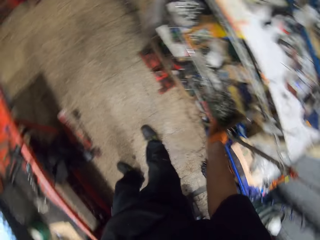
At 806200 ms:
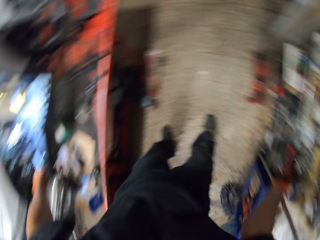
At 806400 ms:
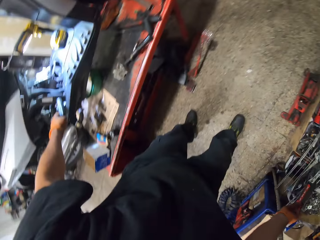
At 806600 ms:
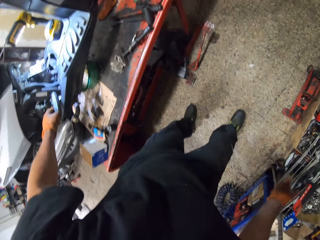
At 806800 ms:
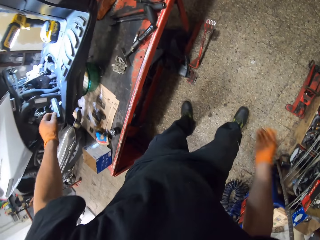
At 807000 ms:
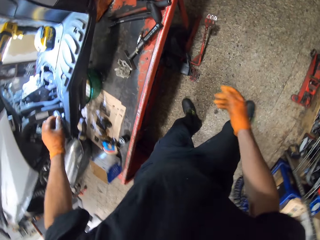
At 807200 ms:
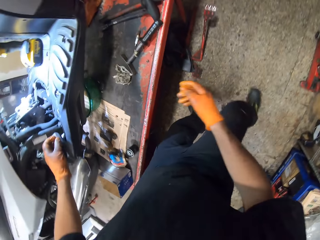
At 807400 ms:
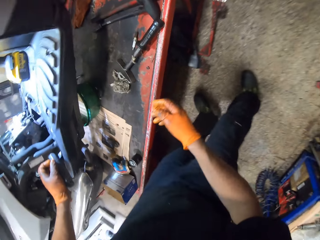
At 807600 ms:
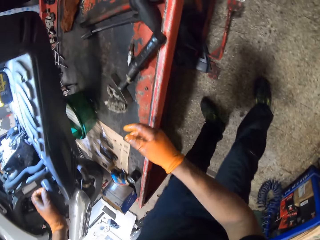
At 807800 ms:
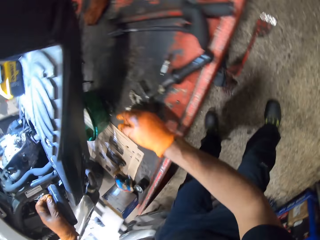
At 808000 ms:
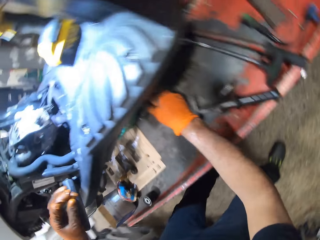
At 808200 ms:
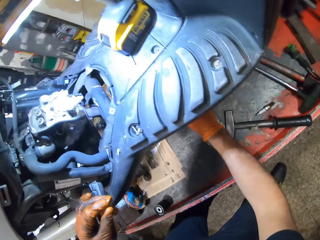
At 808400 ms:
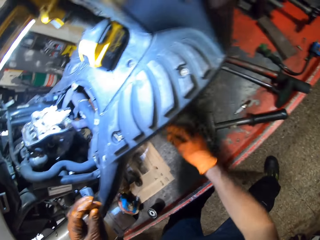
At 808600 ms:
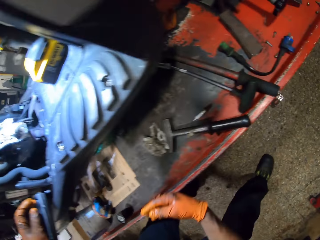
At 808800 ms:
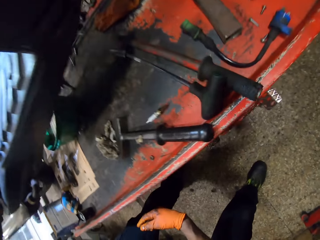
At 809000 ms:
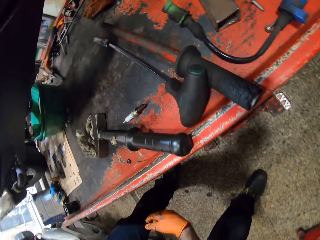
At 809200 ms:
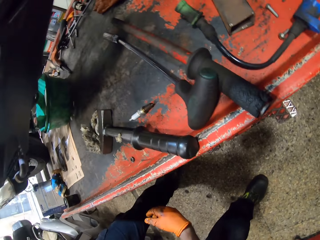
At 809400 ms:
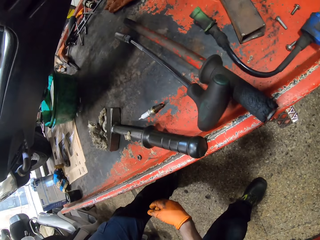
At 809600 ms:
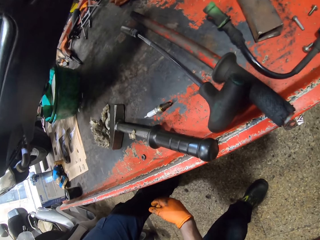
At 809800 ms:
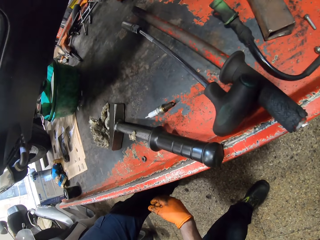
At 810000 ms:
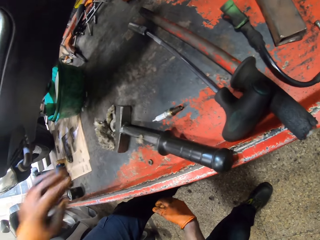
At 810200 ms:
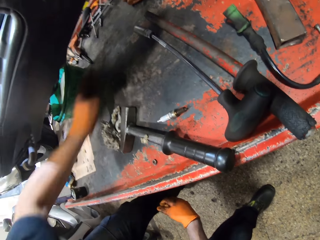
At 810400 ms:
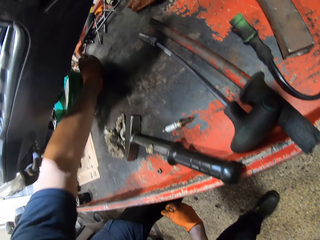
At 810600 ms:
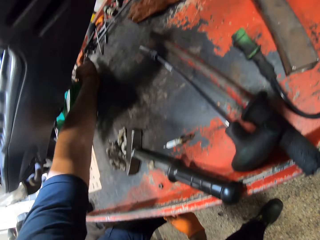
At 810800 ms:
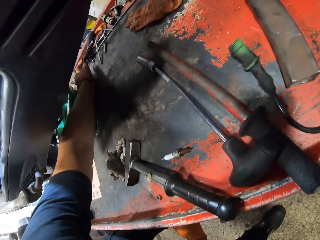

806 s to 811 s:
The camera wearer drops the tissue carton on the tool shelf with his gloved right hand. He stares at the table.

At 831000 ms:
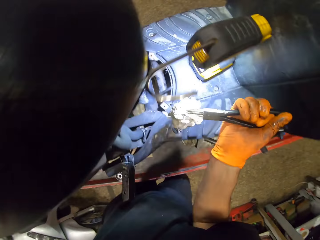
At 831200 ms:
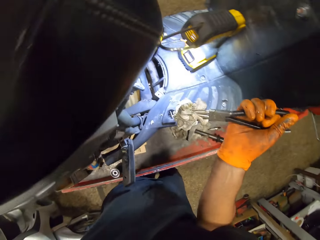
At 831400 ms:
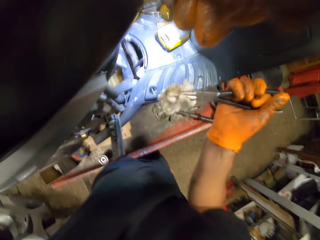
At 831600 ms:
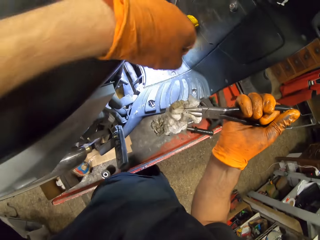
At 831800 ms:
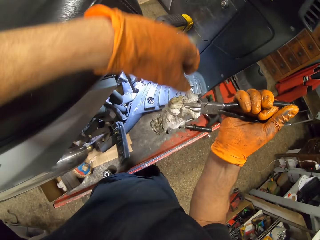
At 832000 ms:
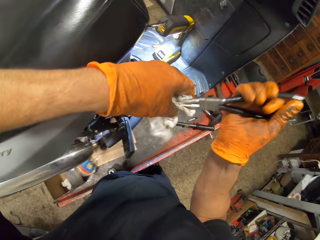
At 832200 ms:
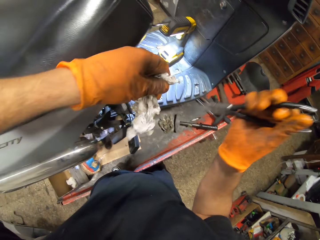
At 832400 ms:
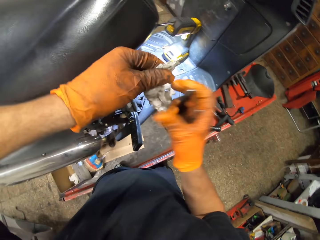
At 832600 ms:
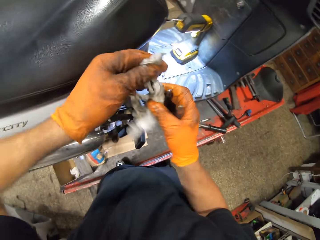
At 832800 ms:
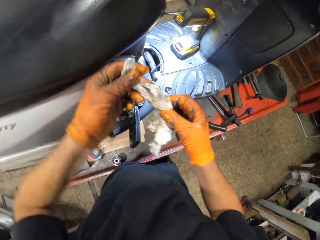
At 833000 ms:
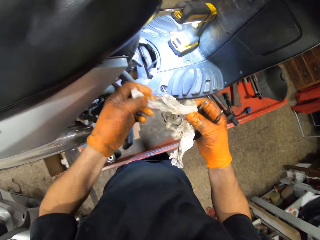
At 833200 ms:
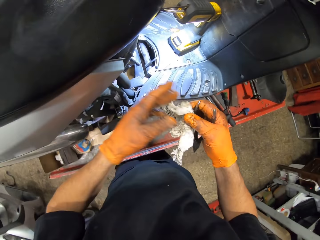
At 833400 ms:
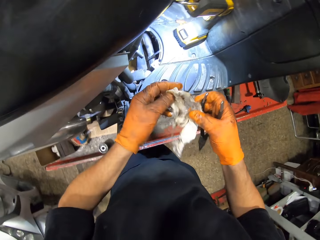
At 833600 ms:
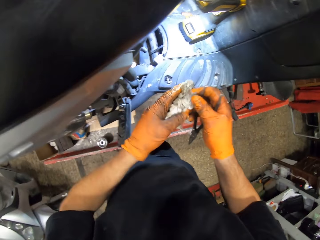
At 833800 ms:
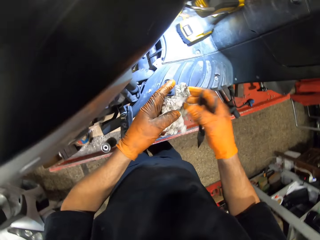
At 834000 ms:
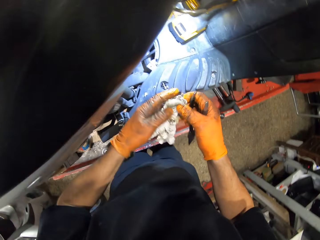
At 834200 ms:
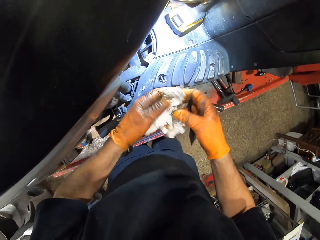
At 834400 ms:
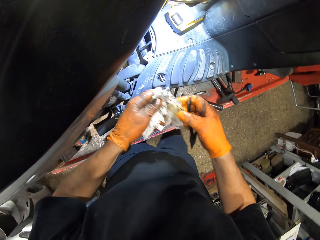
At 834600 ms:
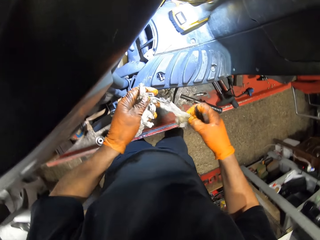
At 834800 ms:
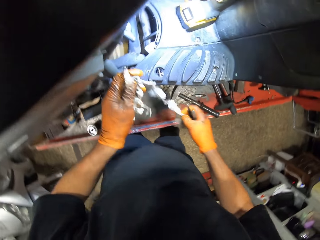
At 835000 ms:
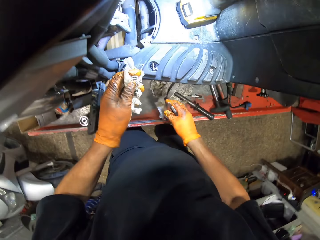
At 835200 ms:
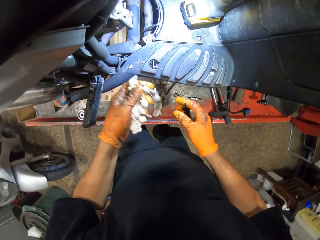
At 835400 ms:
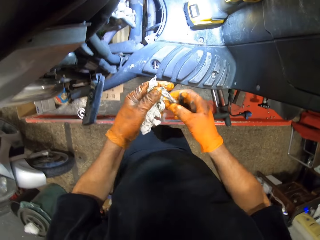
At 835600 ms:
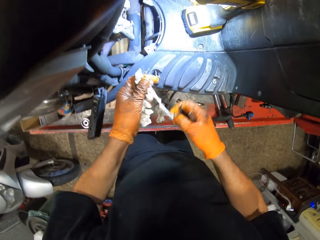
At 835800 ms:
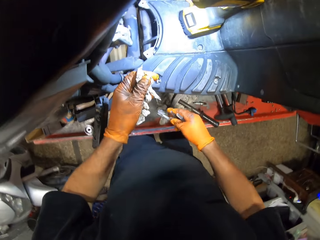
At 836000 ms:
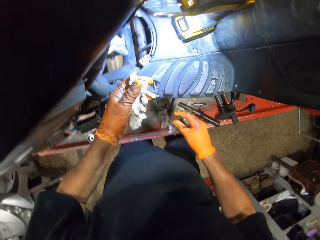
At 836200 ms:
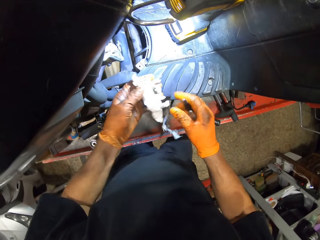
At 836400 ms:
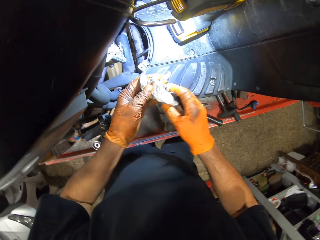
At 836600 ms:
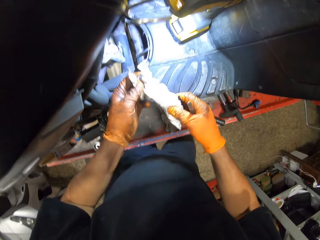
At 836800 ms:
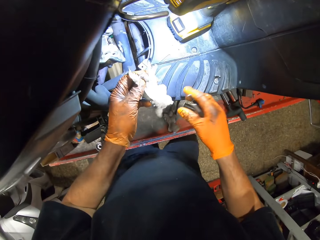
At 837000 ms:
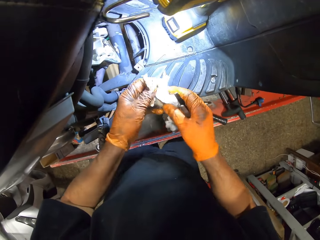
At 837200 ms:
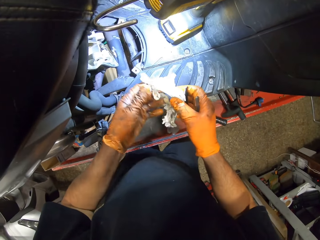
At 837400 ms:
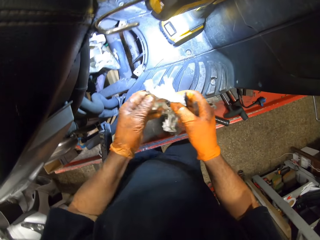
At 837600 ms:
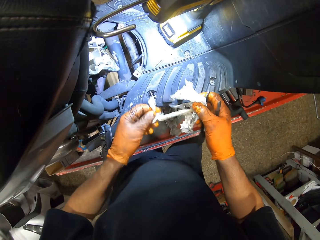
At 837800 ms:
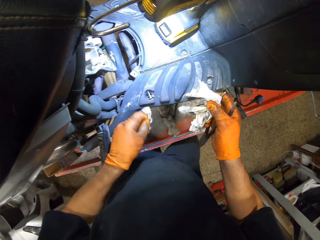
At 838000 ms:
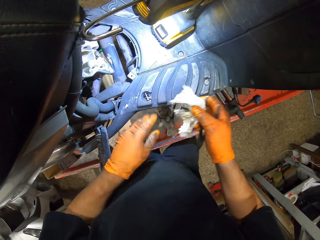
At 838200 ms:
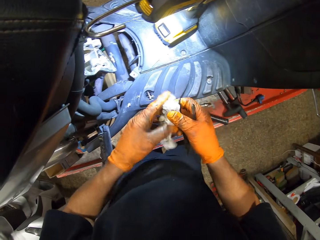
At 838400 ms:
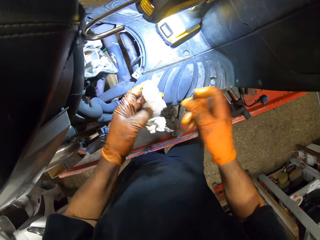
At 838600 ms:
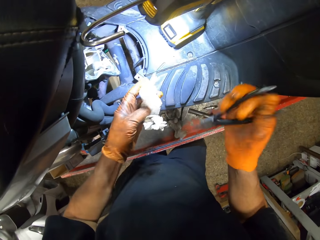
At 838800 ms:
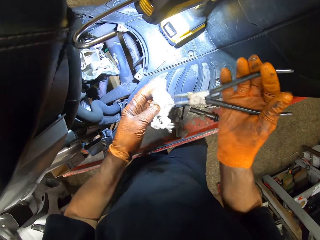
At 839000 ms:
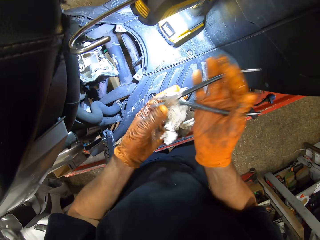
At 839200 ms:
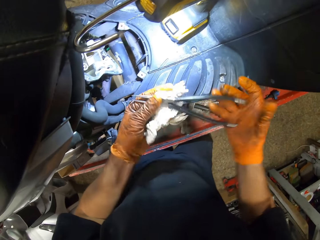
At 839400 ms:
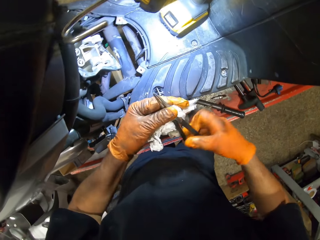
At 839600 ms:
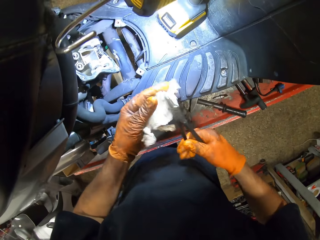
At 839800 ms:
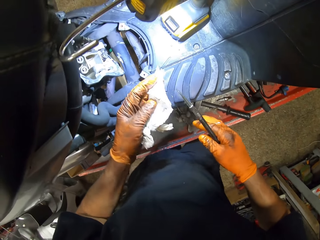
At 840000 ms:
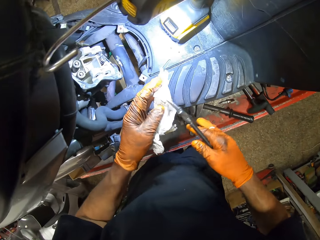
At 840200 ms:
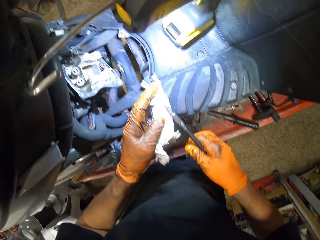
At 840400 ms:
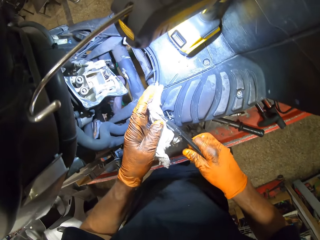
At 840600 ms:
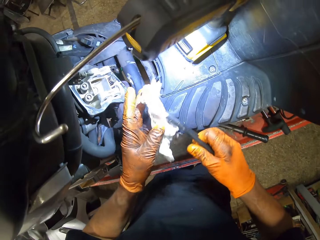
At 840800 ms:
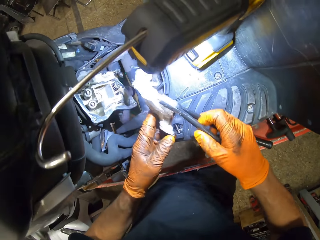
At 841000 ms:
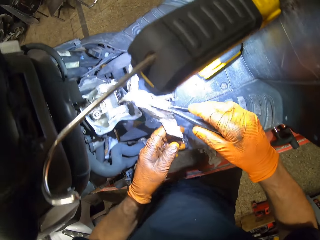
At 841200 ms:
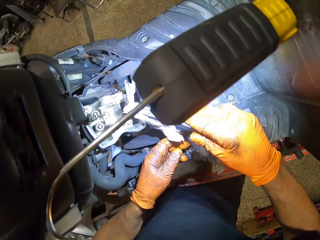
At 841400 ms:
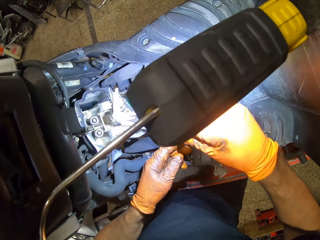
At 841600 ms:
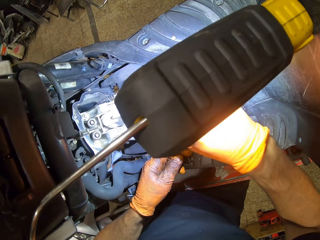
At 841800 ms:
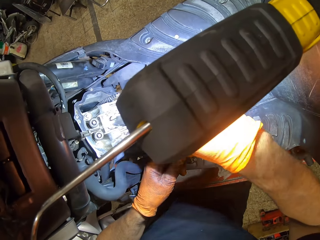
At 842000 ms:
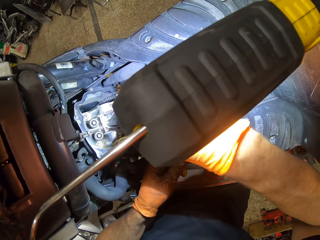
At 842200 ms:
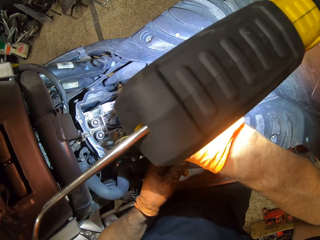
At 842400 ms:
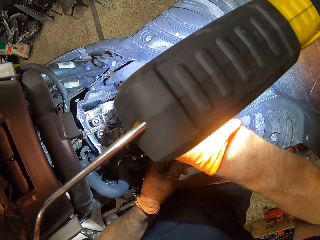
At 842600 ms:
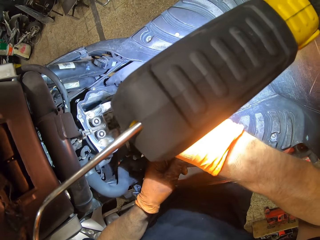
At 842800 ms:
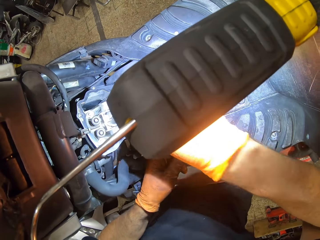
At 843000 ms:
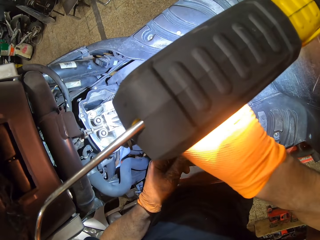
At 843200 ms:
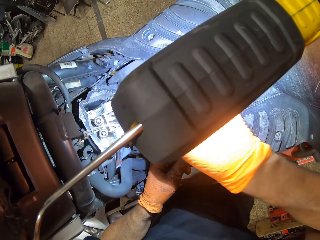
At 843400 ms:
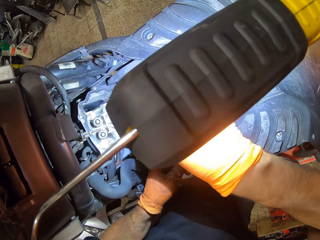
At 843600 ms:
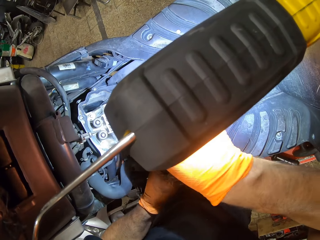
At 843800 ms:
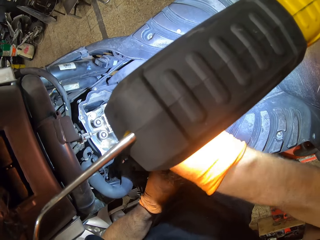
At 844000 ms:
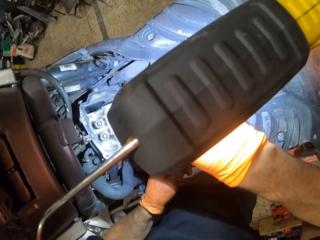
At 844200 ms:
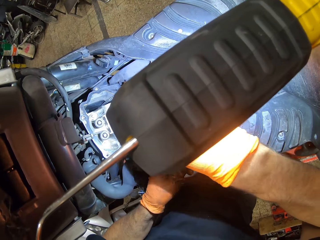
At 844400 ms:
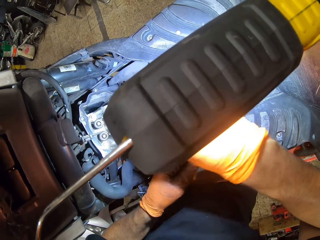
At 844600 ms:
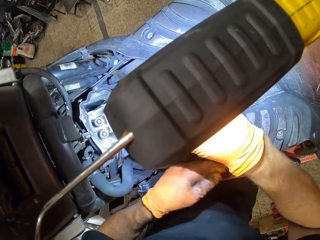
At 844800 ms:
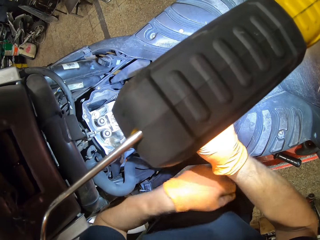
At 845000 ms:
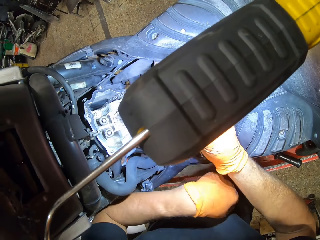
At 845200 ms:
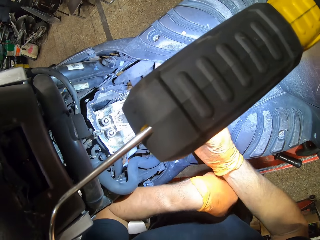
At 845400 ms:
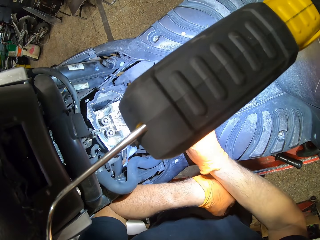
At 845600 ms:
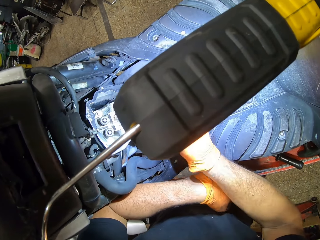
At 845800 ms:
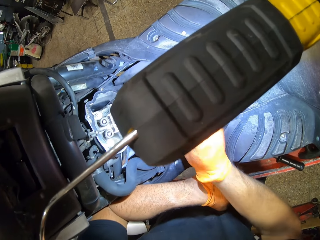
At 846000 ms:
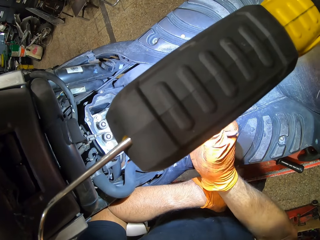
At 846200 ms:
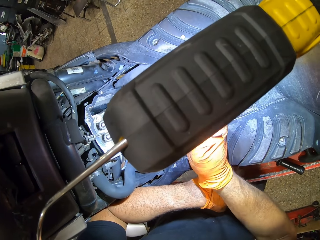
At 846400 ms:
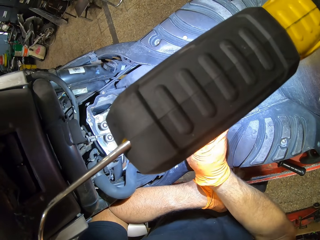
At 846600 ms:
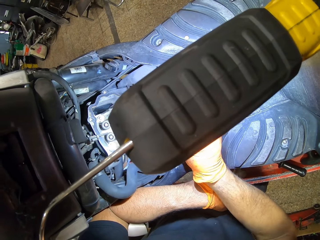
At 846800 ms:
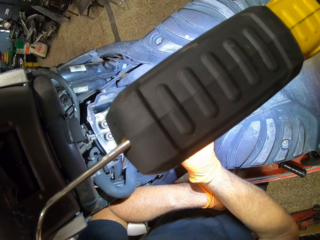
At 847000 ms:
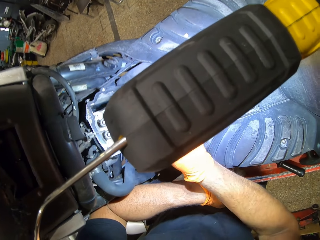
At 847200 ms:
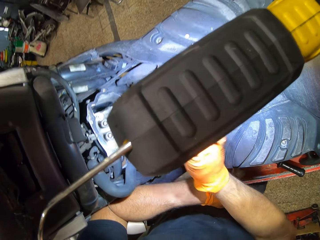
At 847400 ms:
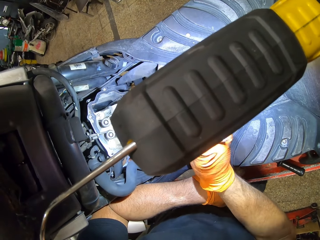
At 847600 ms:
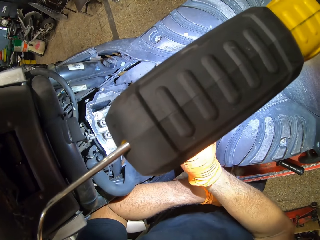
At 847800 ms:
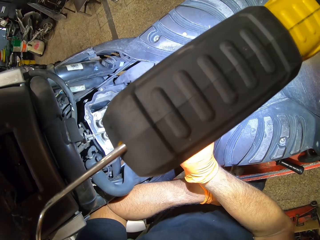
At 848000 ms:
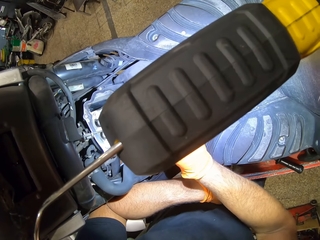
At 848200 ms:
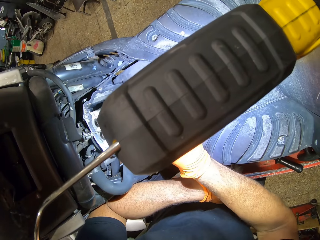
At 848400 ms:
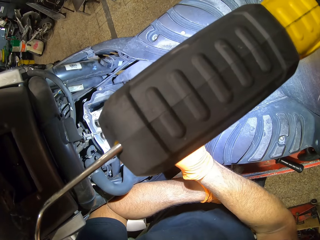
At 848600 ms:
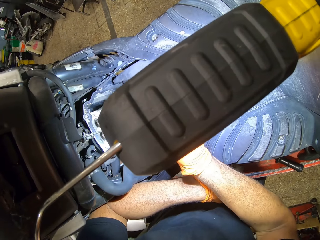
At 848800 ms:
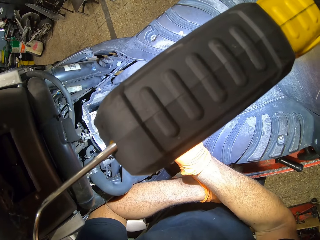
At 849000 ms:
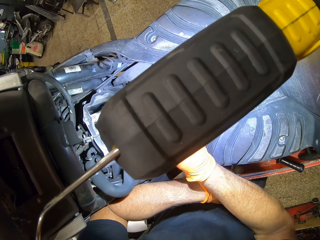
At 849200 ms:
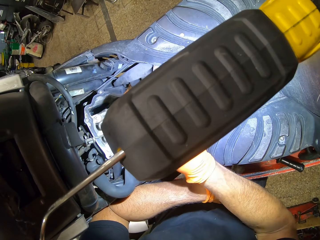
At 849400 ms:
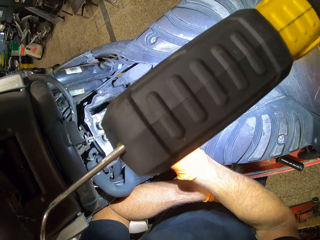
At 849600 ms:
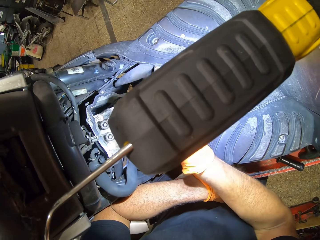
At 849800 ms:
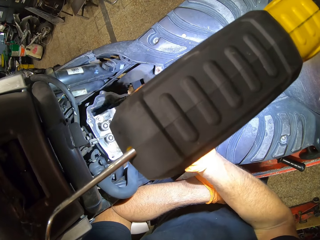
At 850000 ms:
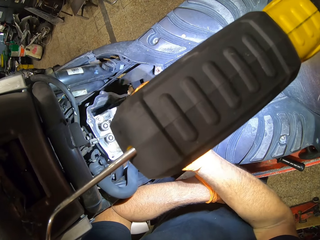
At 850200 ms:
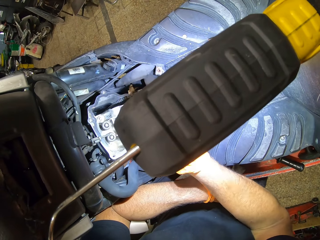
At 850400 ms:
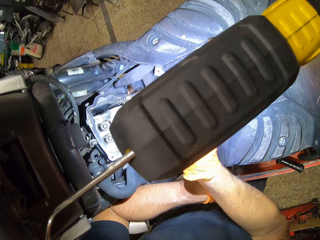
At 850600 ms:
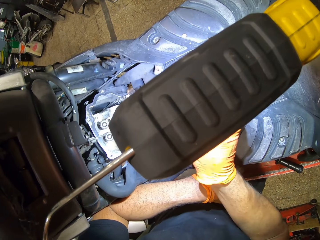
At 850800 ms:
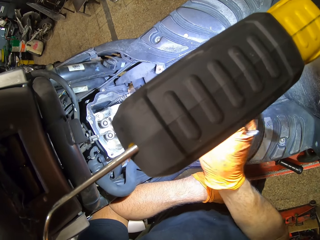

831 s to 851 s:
The camera wearer holds a tissue paper in both gloved hands. He breaks the tissue into pieces. He drops the pieces of tissue on the work table with his gloved right hand. He cleans the engine block with the tissue in the nose plier in his gloved right hand.
